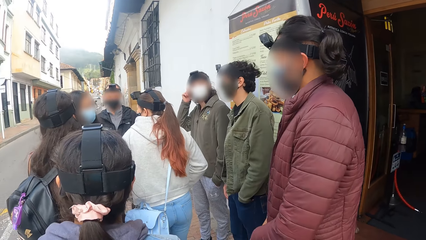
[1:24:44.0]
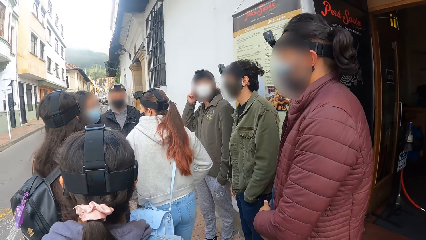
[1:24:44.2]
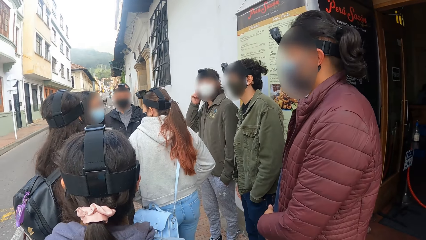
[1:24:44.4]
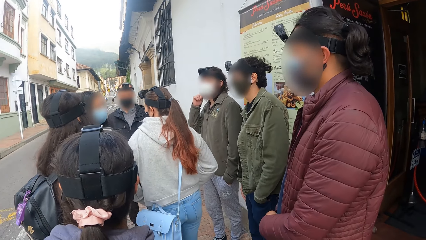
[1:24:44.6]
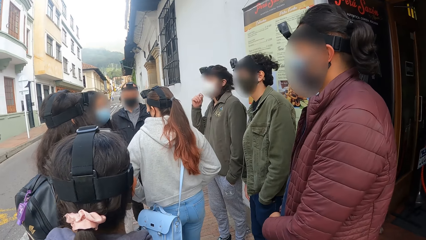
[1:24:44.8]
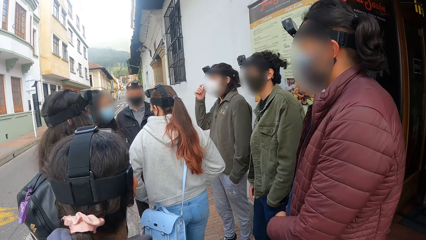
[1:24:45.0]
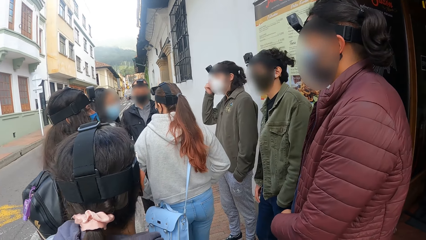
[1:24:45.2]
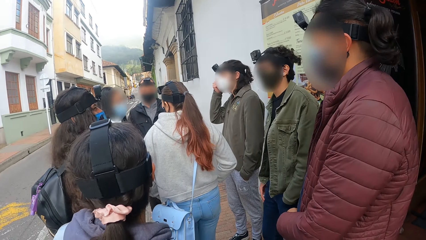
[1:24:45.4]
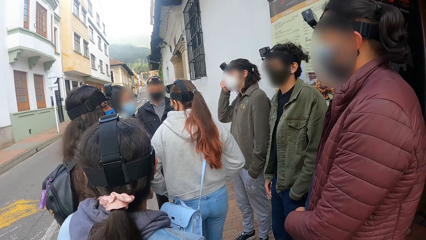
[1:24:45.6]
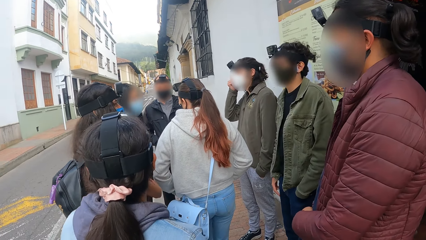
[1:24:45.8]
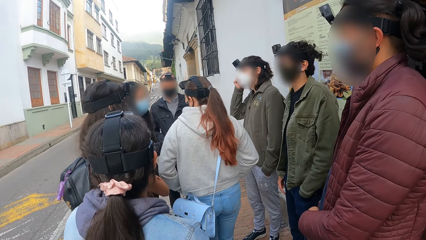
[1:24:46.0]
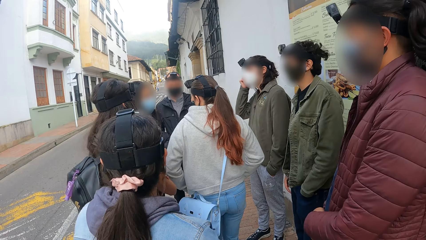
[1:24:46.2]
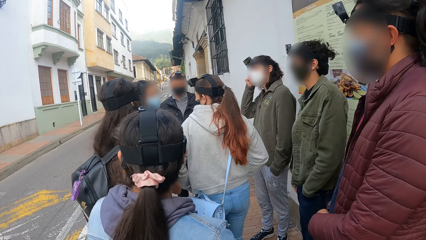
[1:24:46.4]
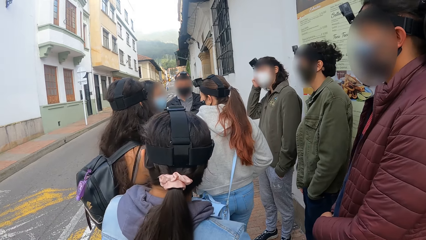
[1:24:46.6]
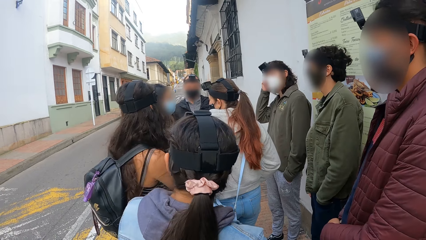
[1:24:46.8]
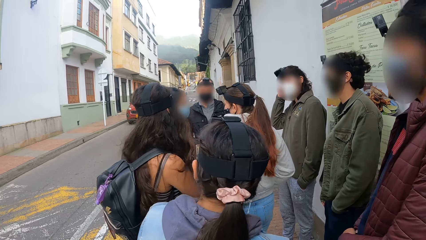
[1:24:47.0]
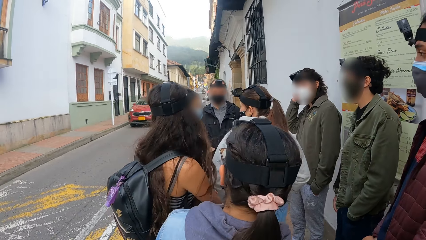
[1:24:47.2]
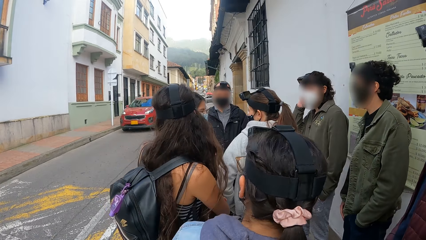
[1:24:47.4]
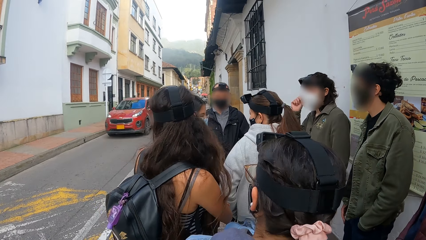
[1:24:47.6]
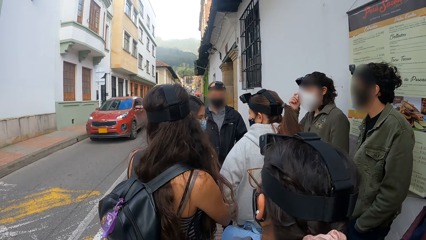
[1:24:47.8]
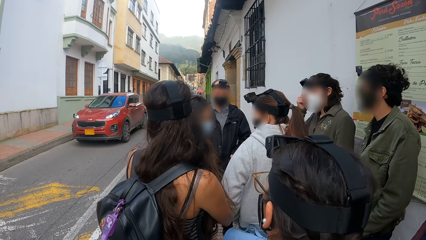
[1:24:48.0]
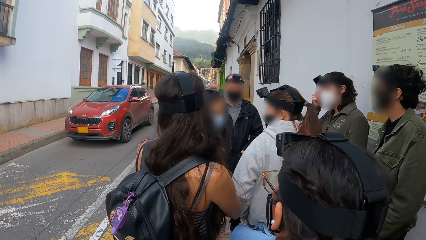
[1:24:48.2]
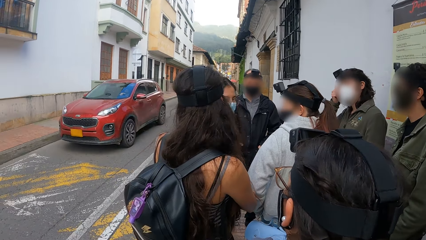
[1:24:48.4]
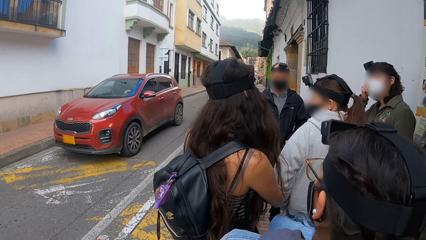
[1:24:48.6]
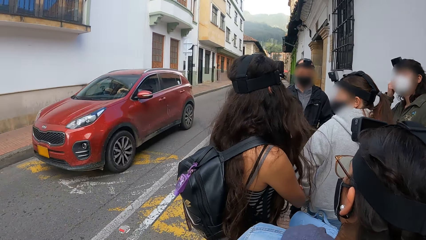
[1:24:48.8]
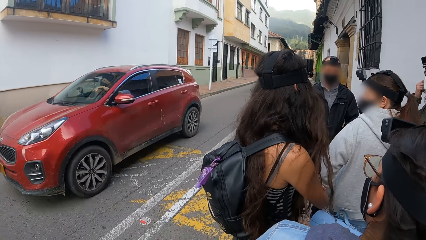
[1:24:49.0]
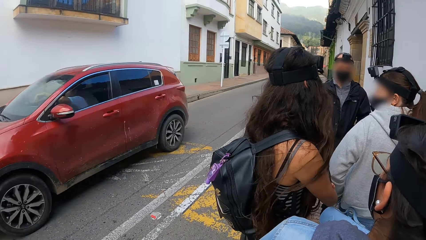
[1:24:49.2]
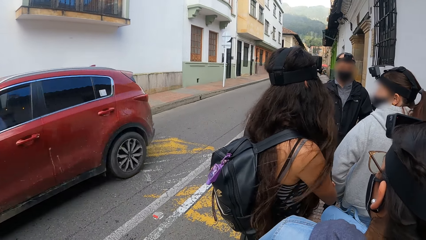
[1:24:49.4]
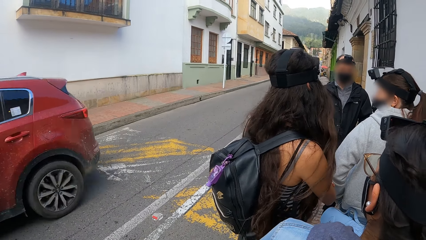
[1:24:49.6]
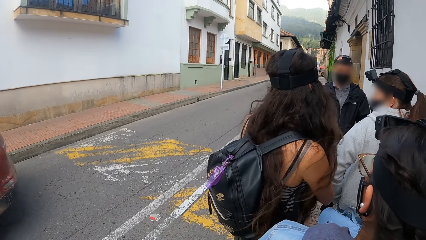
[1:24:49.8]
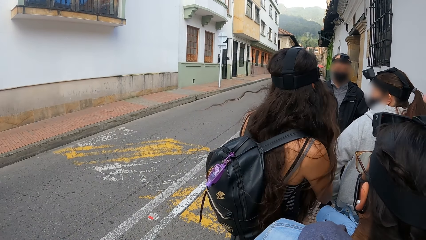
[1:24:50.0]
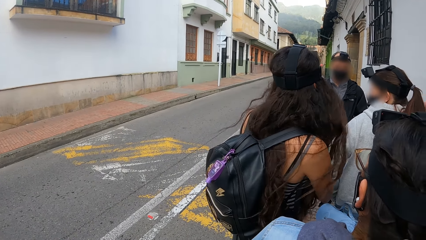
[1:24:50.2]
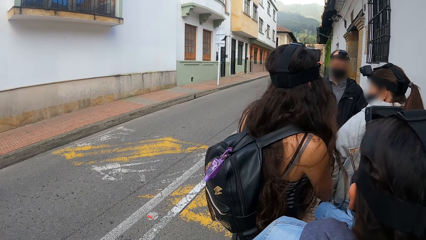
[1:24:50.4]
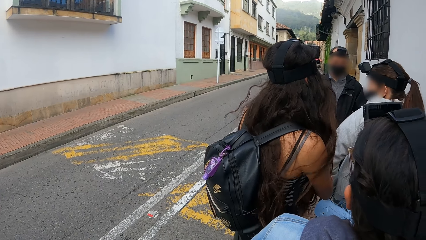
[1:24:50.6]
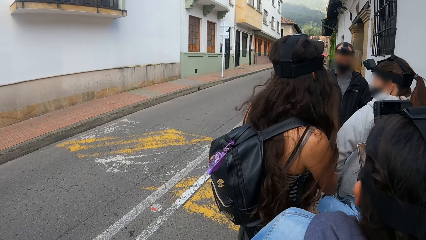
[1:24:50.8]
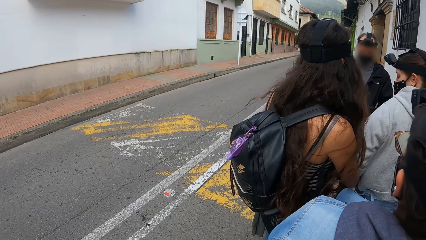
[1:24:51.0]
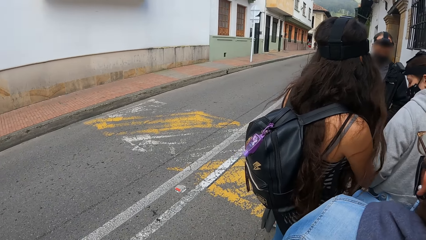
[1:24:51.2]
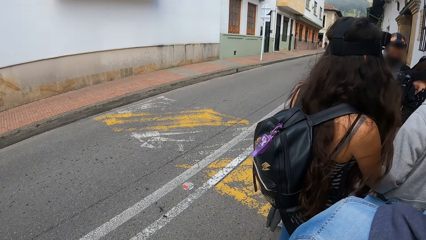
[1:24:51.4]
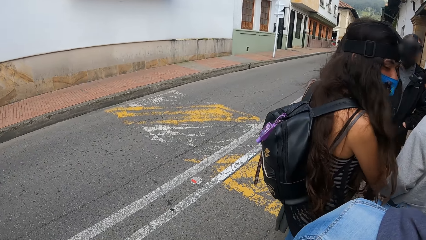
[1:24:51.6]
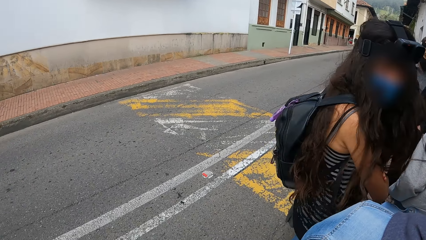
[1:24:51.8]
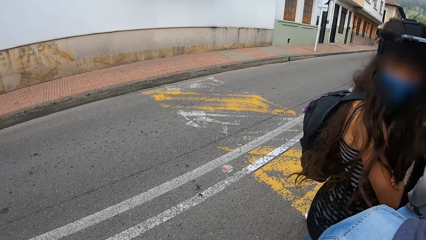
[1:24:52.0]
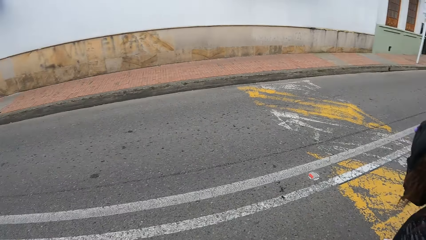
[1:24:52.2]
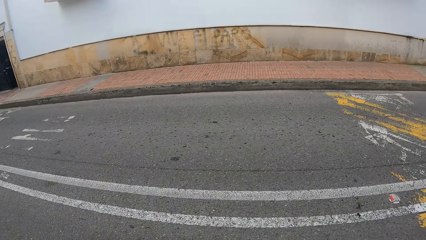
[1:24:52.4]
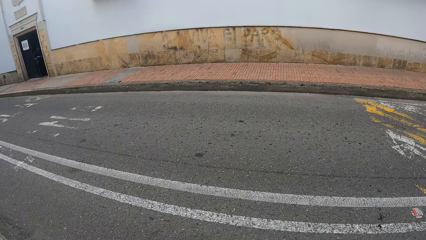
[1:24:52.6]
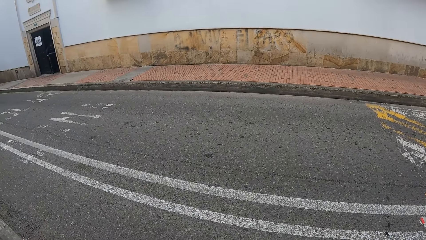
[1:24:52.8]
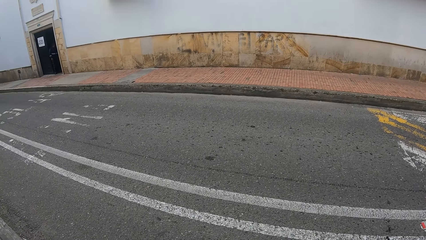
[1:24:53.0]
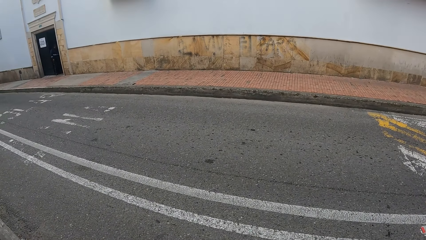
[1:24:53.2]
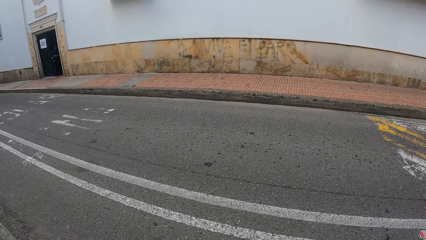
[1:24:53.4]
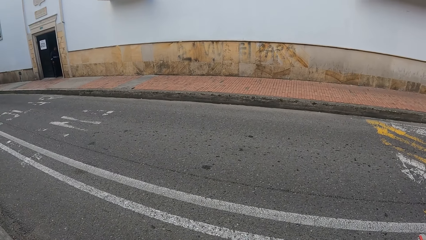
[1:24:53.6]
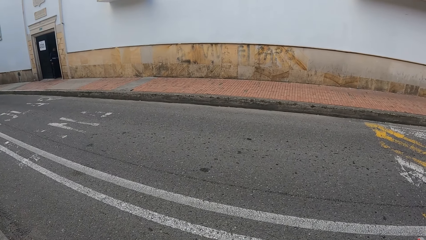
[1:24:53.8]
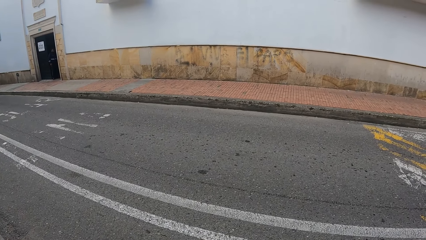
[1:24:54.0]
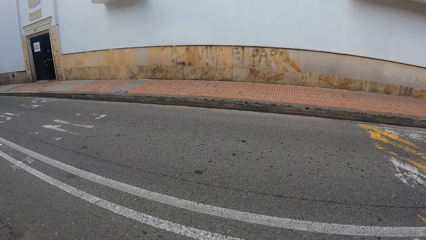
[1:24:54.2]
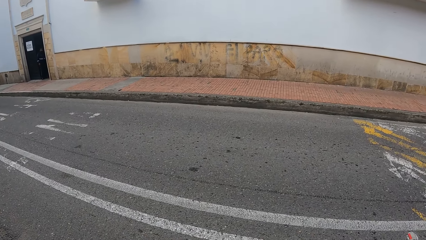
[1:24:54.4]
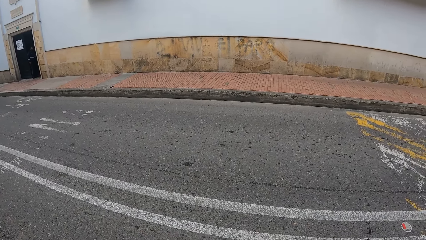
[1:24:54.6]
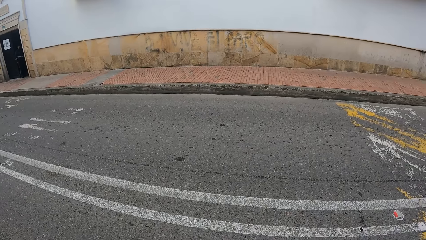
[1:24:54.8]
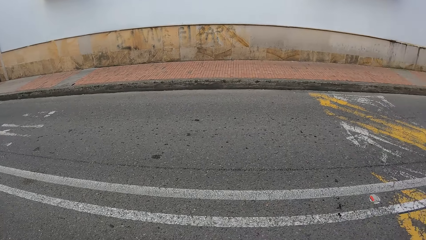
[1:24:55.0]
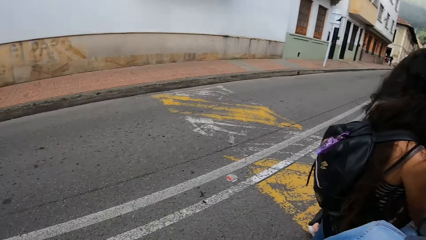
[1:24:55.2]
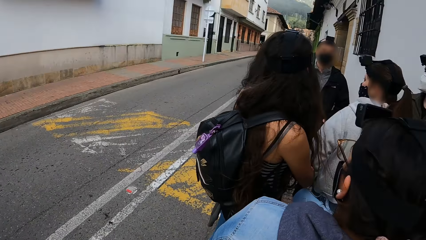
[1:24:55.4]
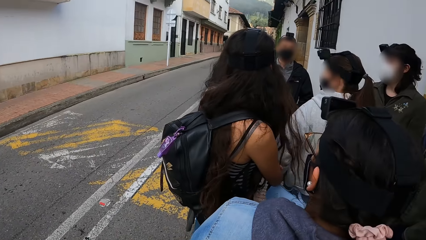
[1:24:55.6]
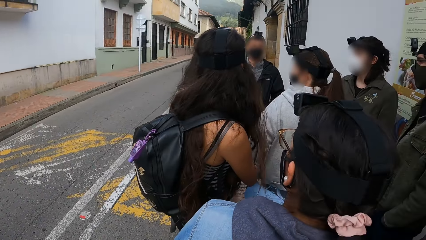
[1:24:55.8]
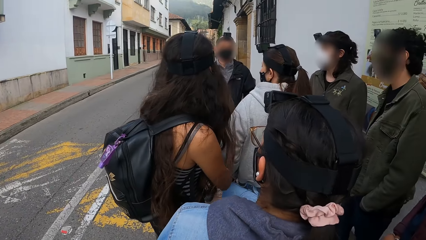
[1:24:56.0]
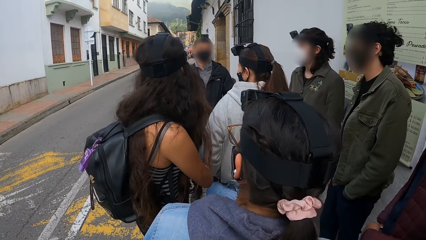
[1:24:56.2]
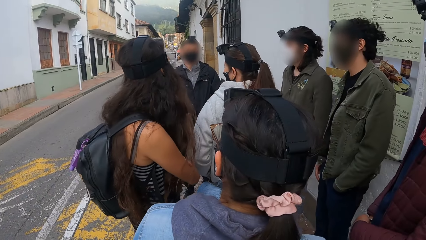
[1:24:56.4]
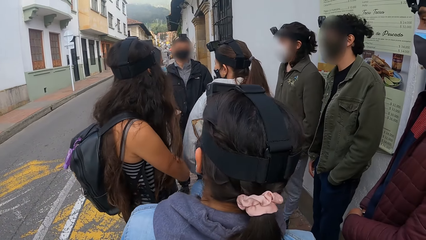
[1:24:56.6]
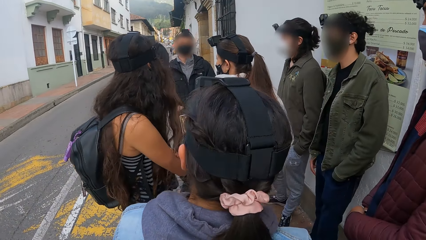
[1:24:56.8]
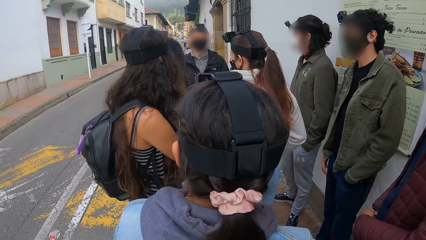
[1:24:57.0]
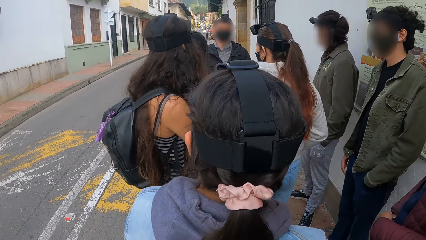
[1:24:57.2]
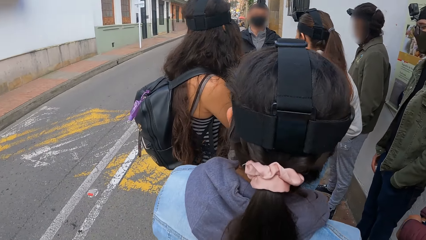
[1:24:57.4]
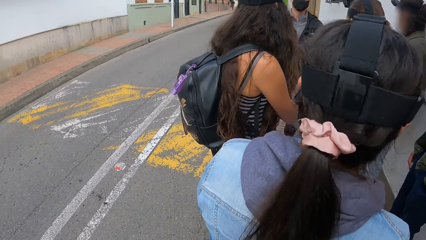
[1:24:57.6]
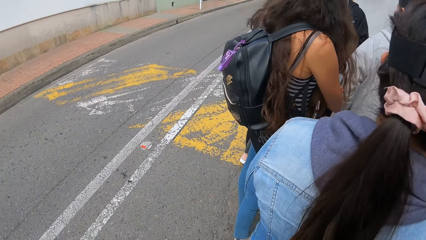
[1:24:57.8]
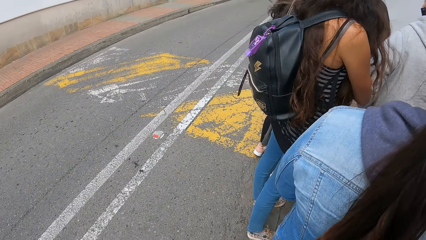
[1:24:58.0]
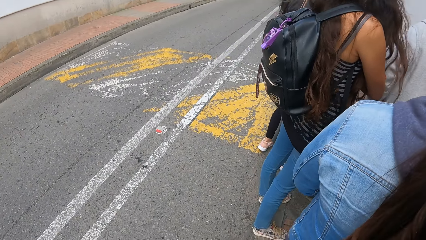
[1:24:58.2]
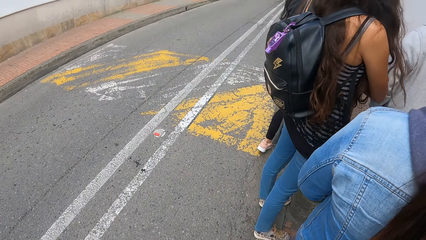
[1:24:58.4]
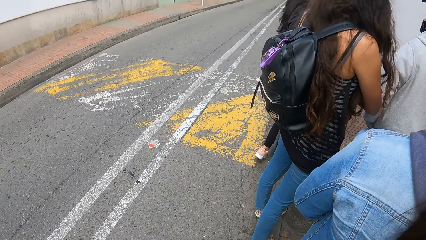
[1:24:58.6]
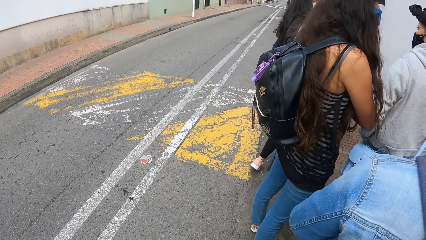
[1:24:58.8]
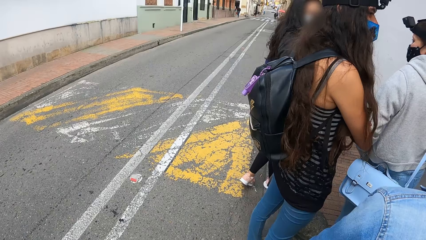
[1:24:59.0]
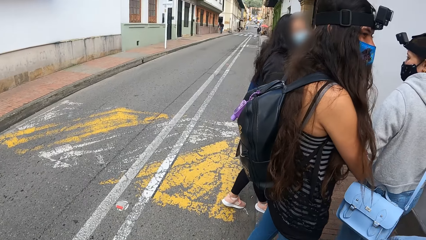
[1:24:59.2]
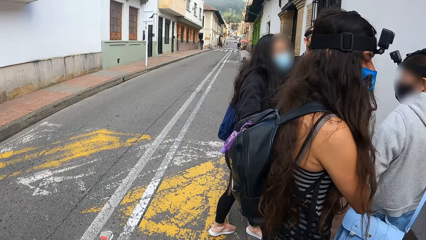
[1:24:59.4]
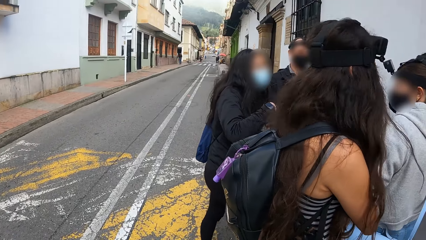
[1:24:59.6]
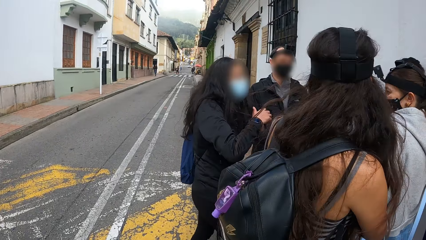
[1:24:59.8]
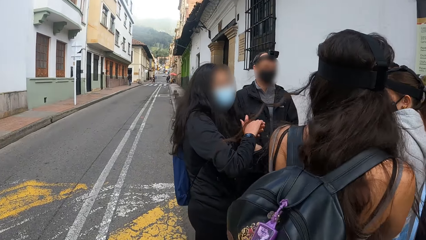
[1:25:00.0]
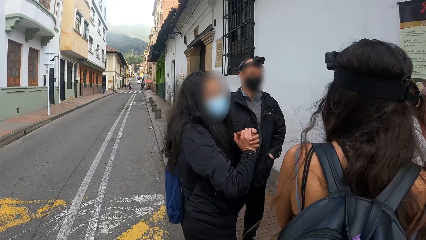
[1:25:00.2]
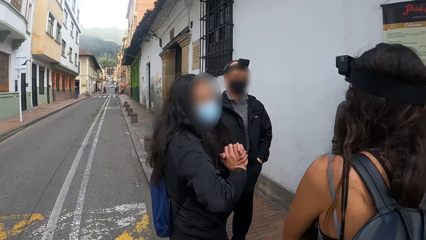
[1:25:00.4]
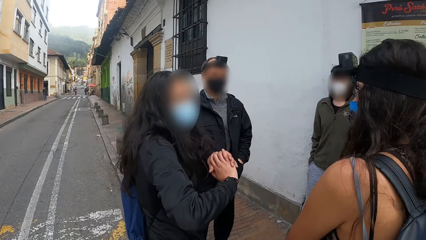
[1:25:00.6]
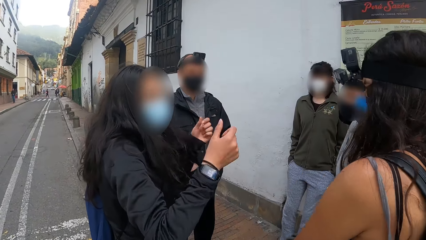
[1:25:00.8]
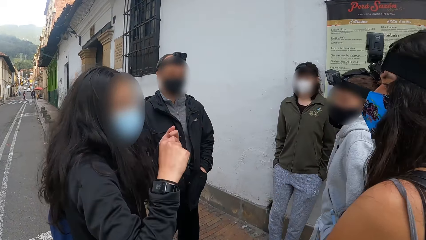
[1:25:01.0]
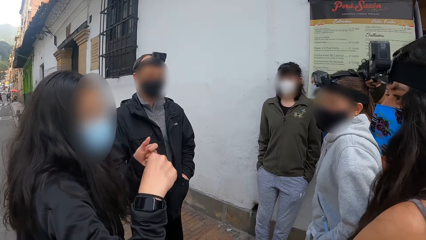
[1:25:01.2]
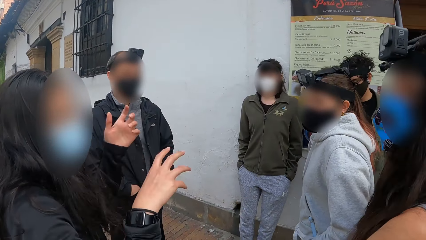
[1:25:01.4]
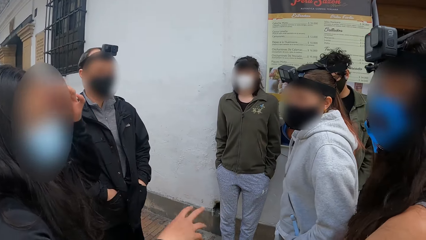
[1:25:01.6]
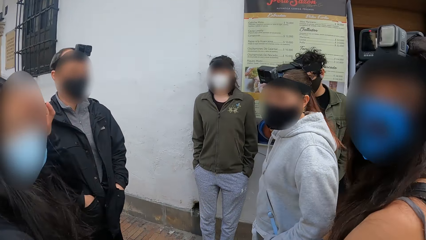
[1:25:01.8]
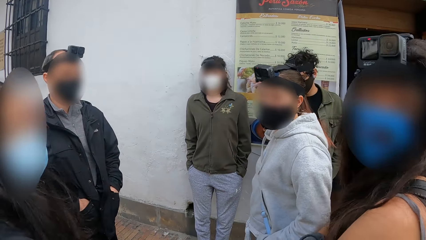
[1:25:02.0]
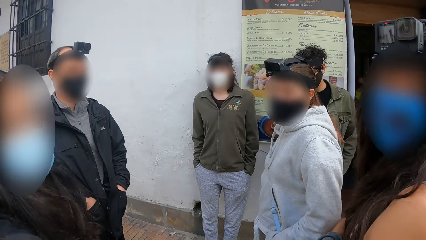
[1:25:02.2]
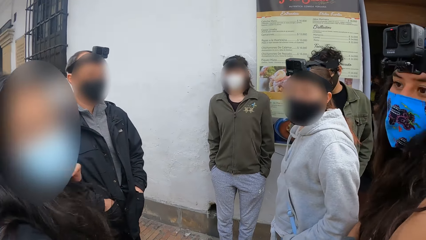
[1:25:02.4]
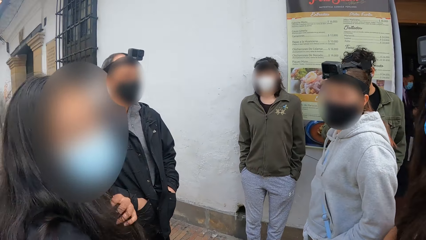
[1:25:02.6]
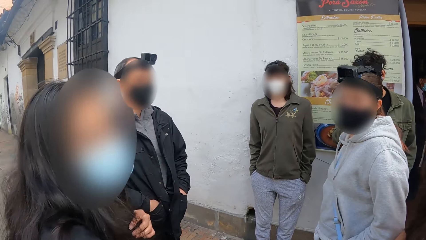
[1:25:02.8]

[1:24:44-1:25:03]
A brown car drives past the group of people. The woman gesticulates with her hands and dresses her hair with her left hand.
